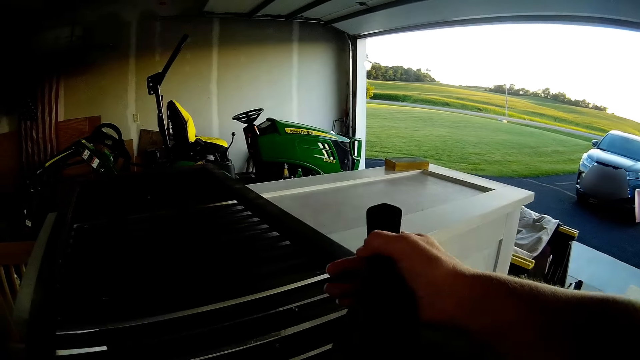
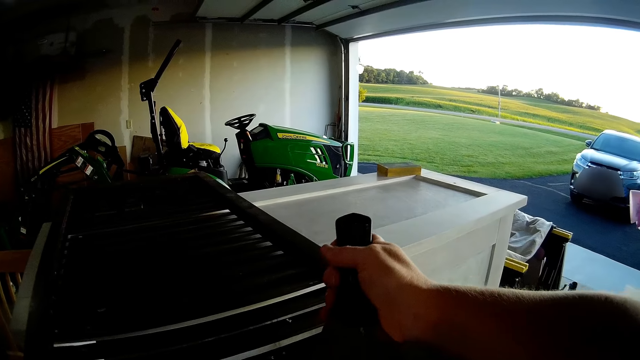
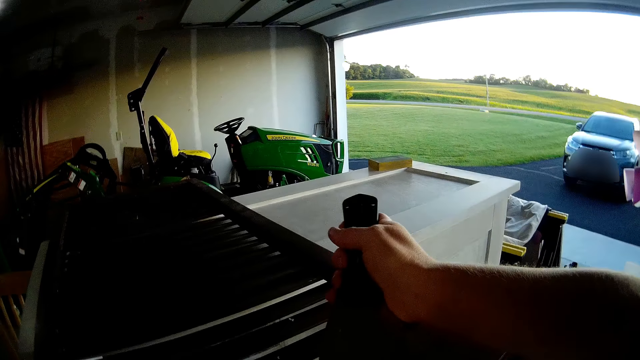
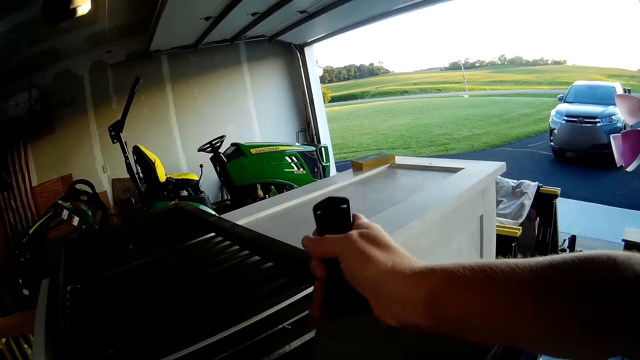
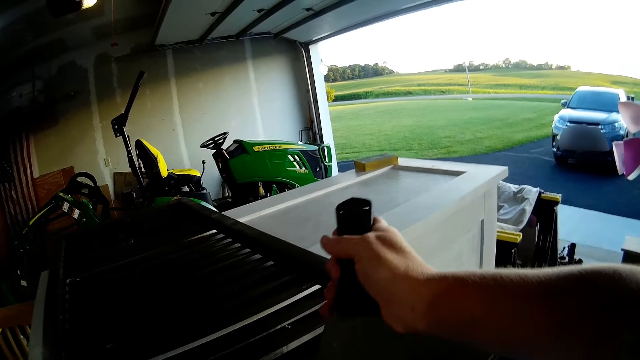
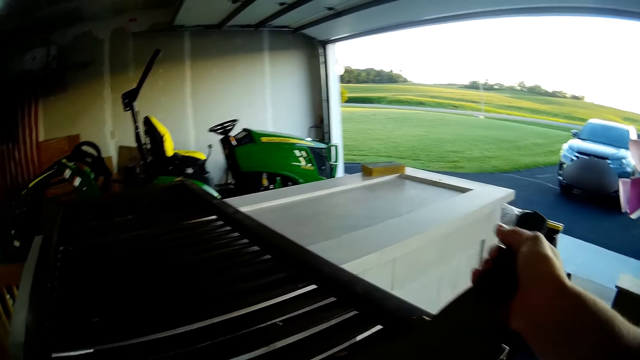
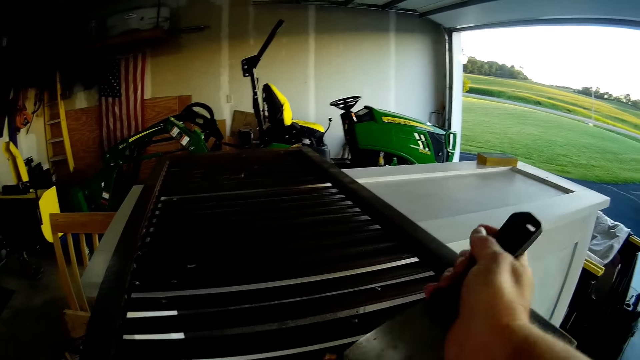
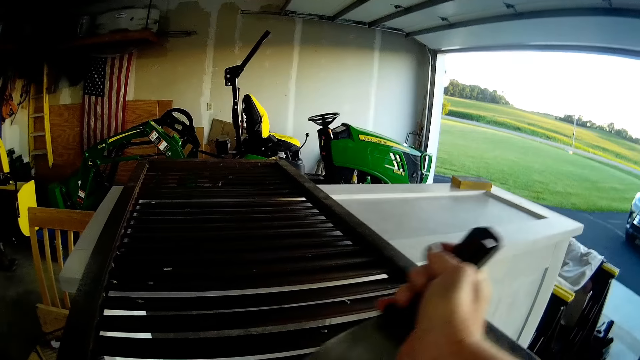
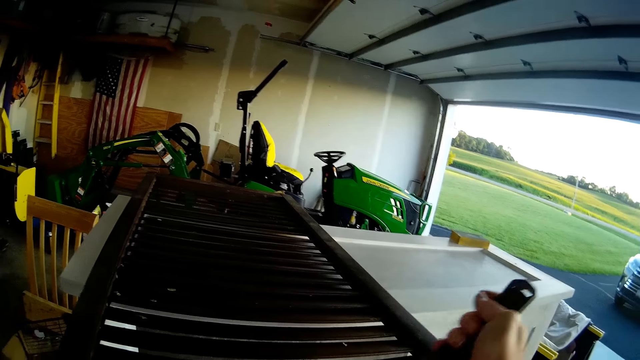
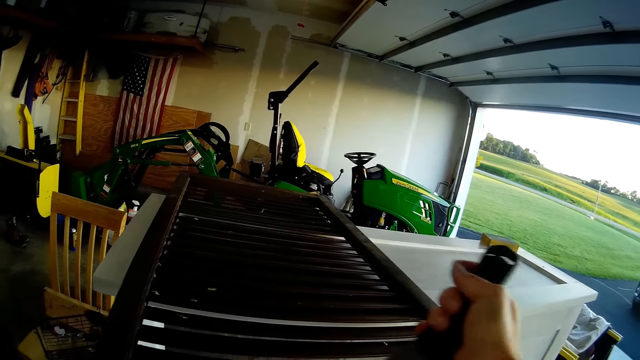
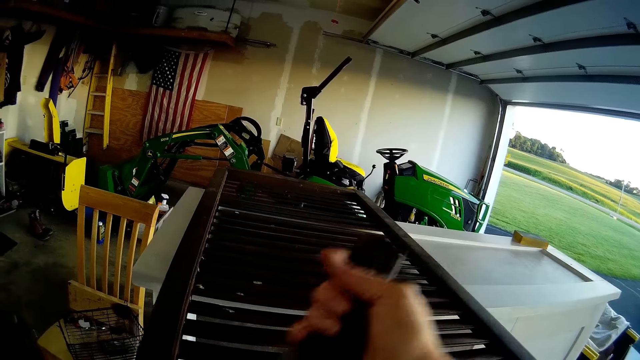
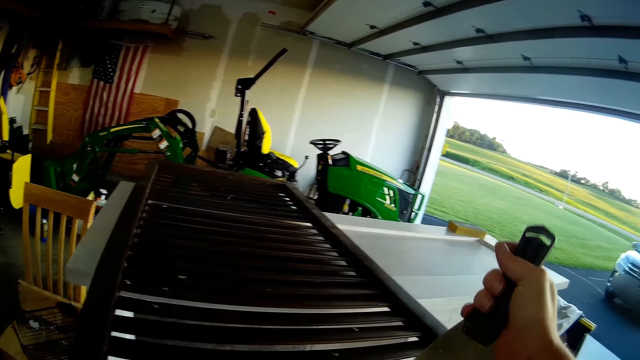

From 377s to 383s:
The camera wearer scrubs a piece of wood with a putty knife.

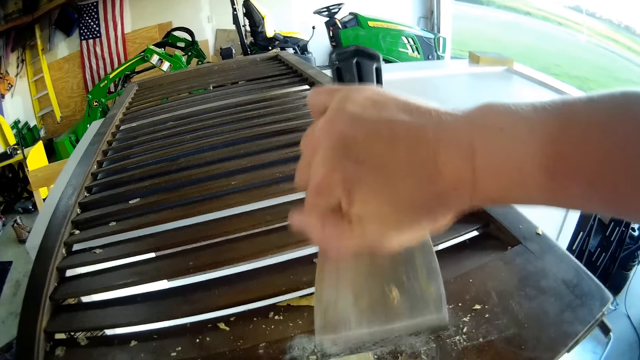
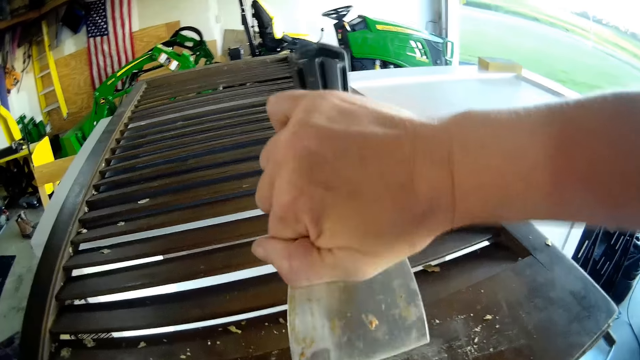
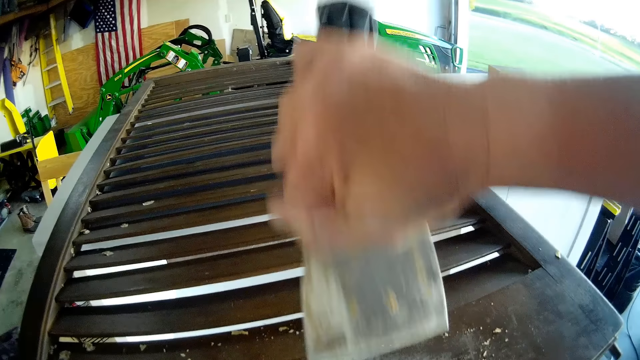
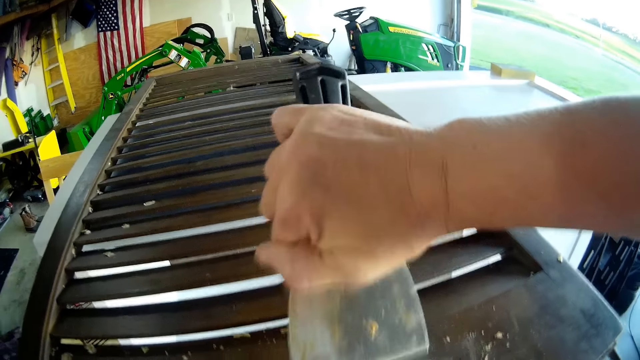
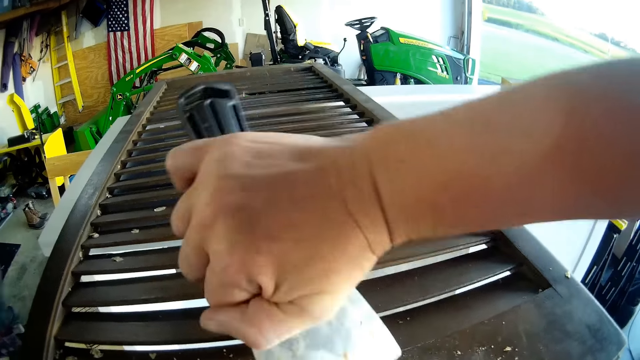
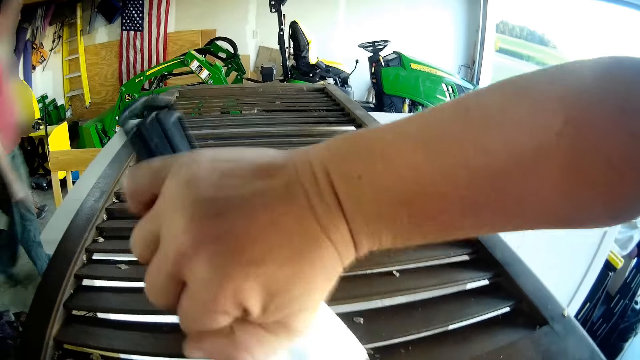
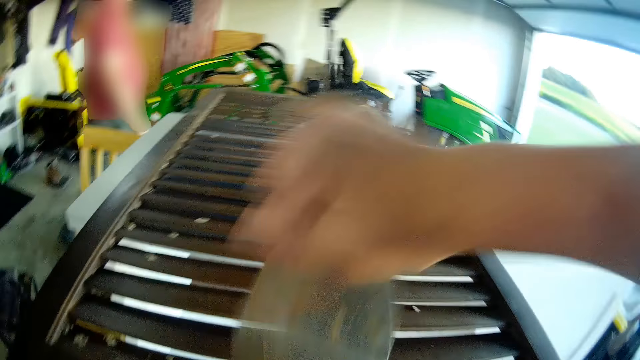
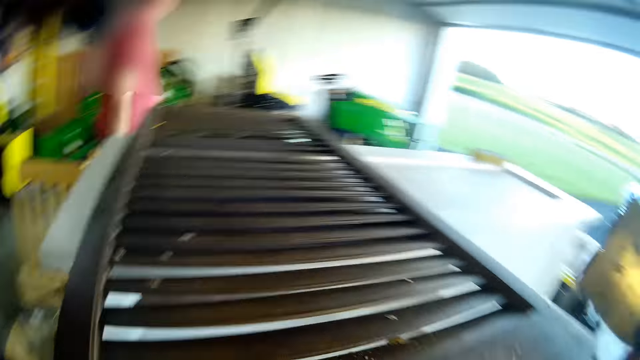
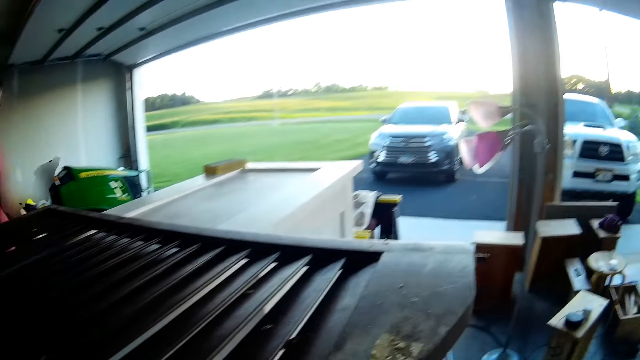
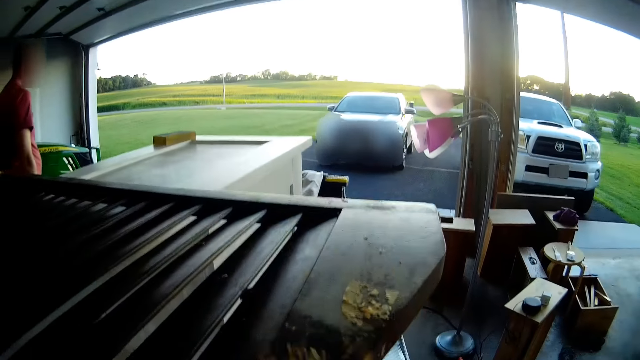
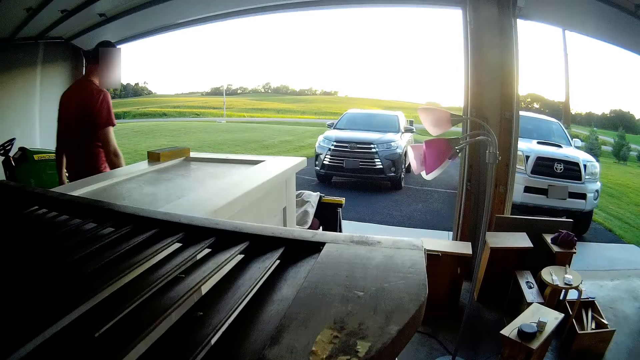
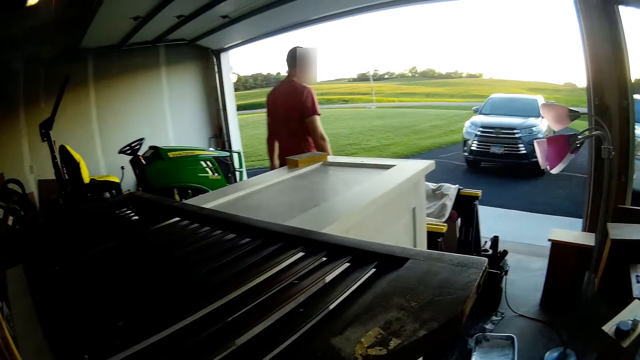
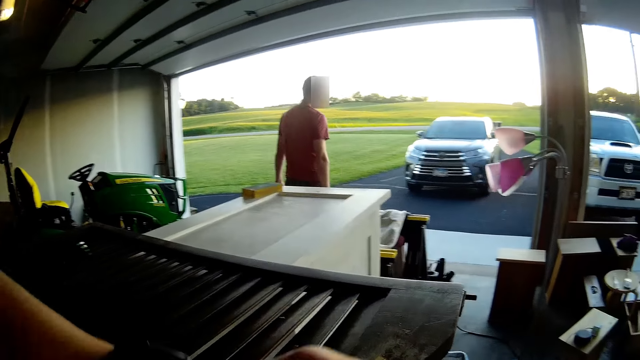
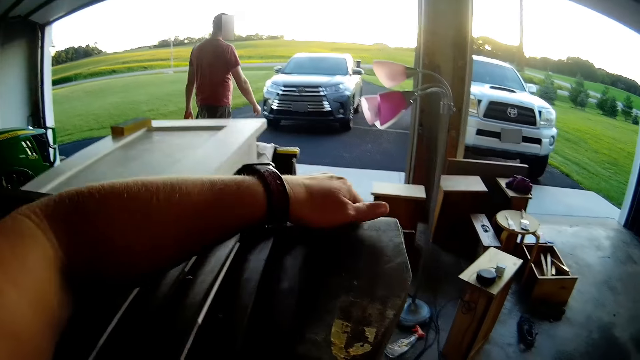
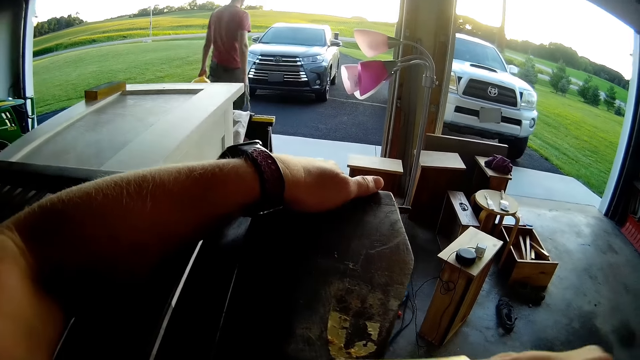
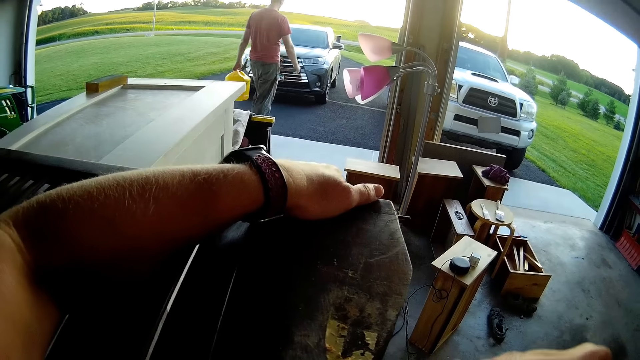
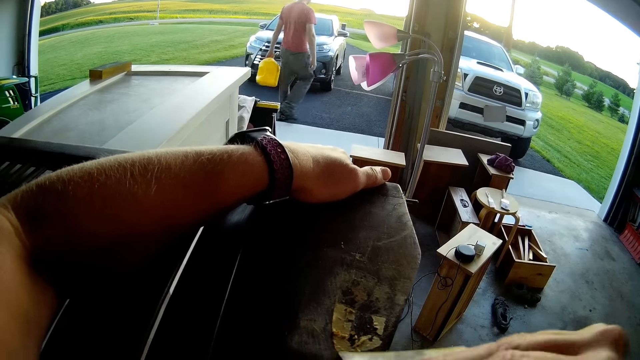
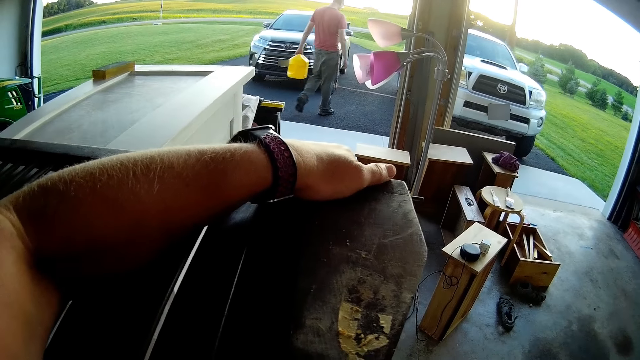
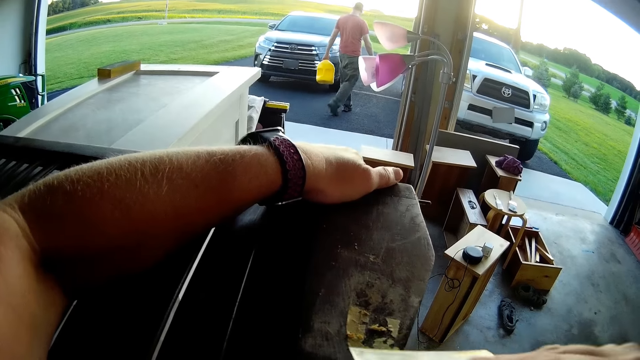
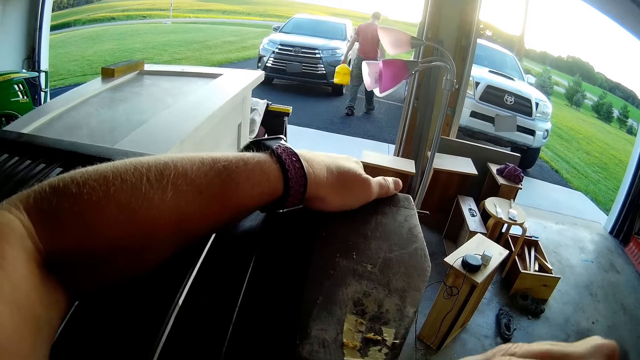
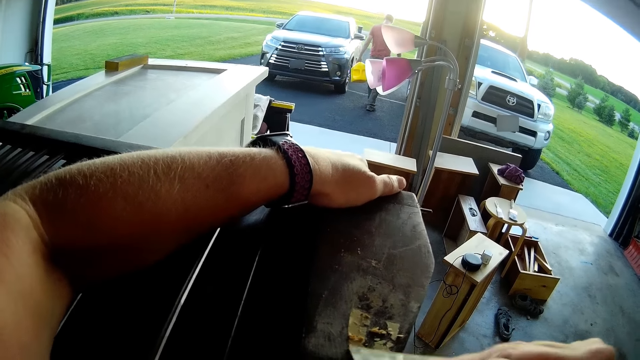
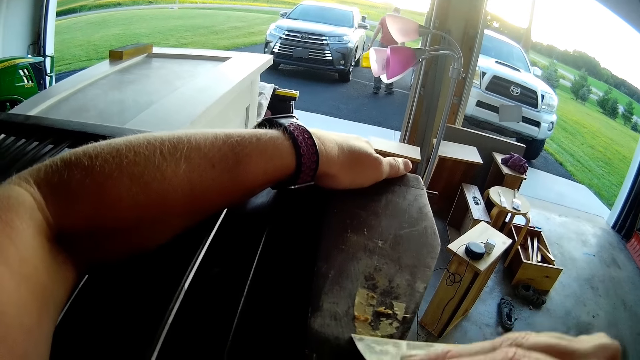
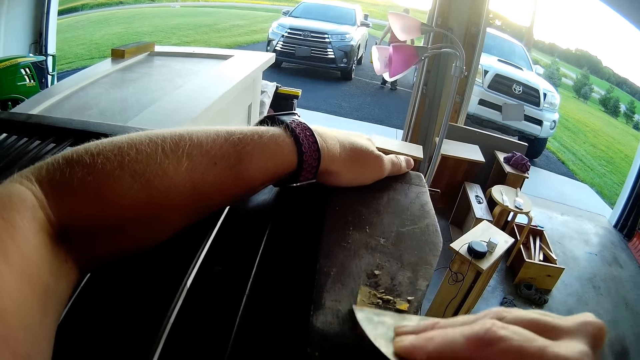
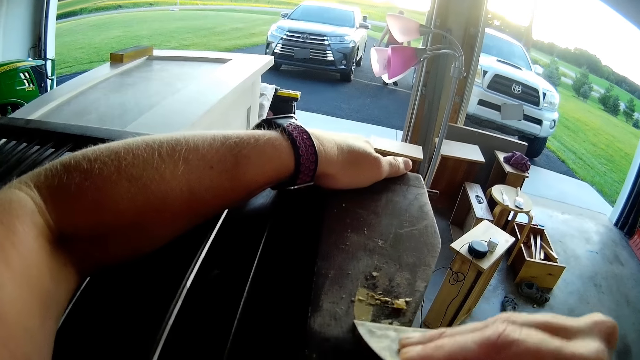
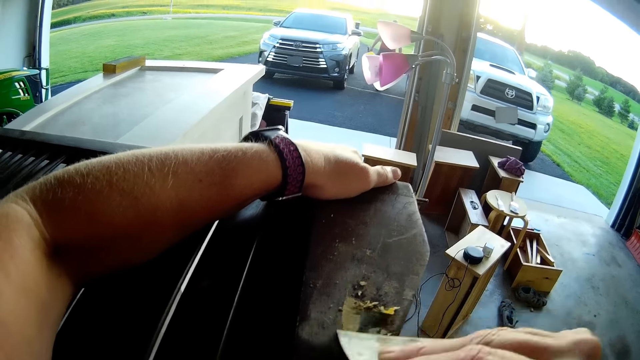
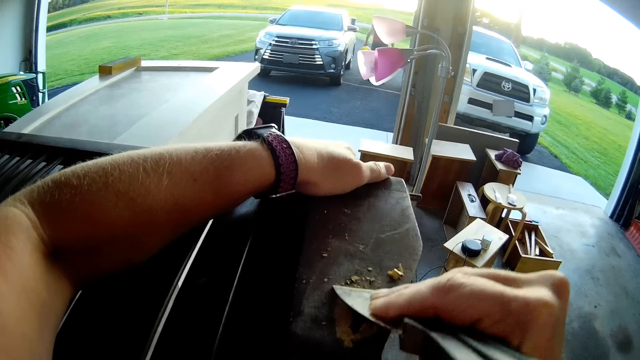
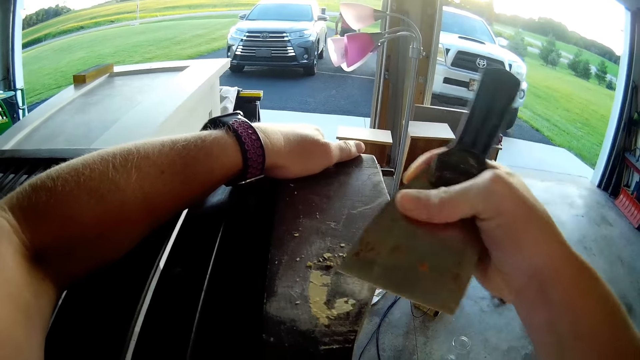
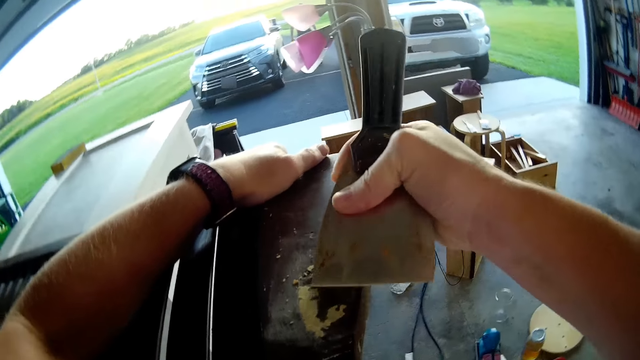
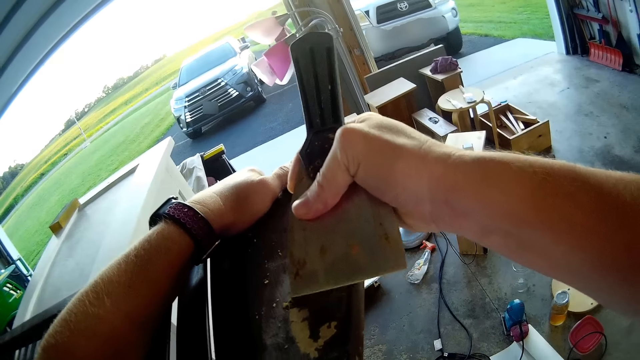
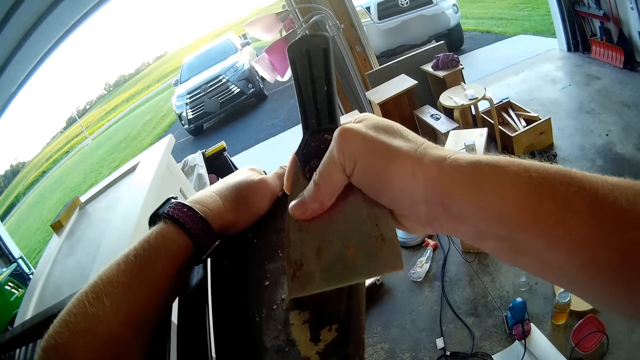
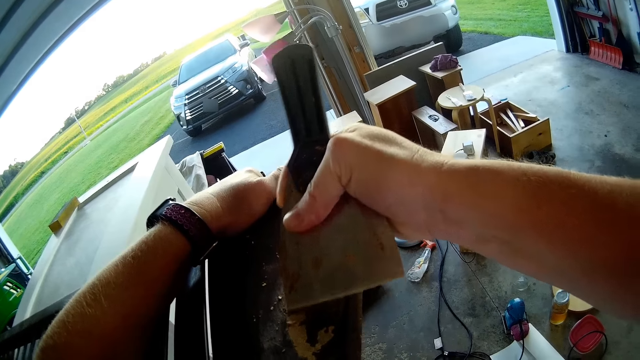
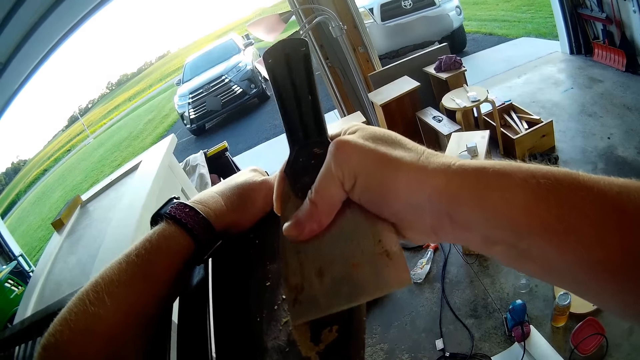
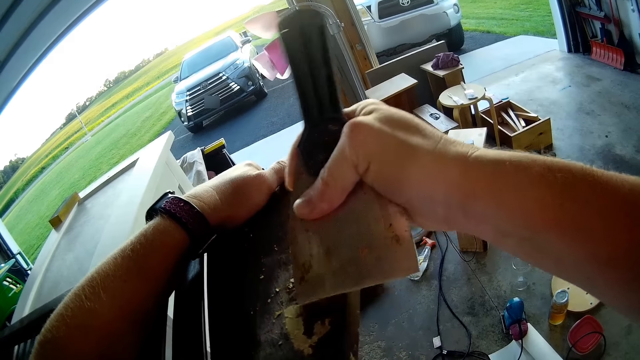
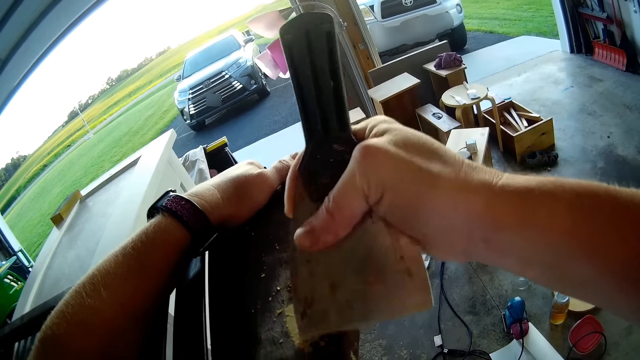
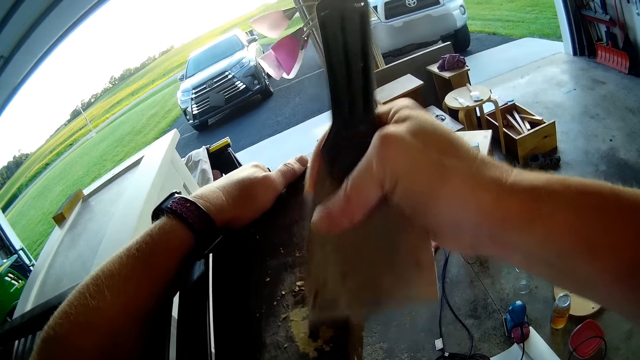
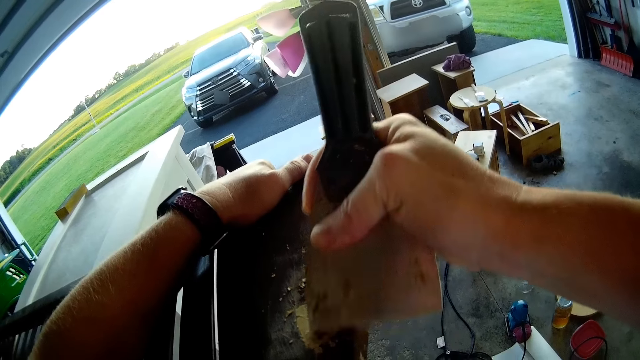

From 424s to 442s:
A person walks across the garage. The person walks in the compound. The camera wearer blows the piece of wood. They scrub the piece of wood with the putty knife. They hold the wooden structure.
